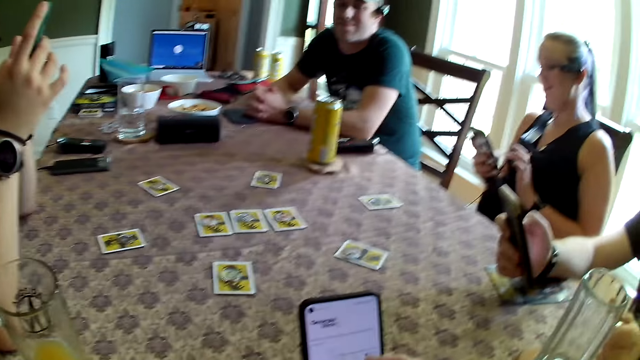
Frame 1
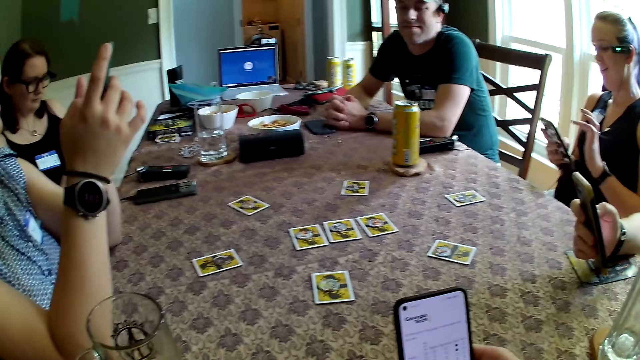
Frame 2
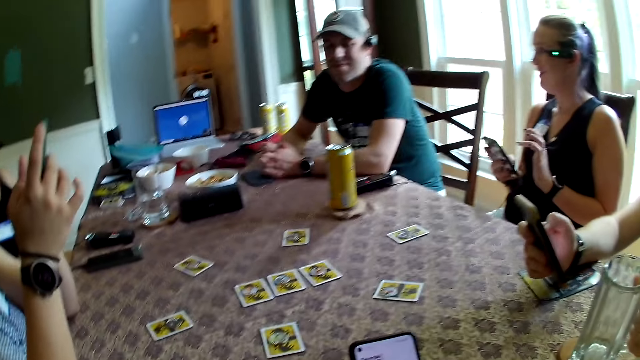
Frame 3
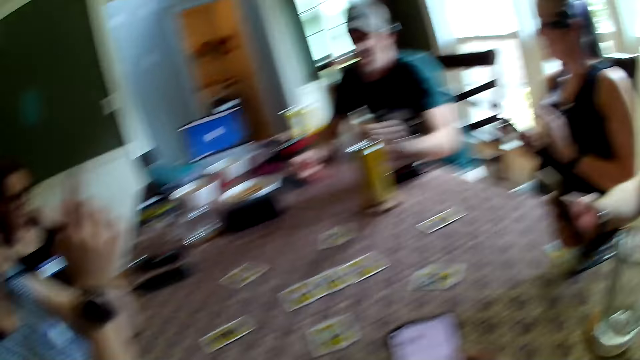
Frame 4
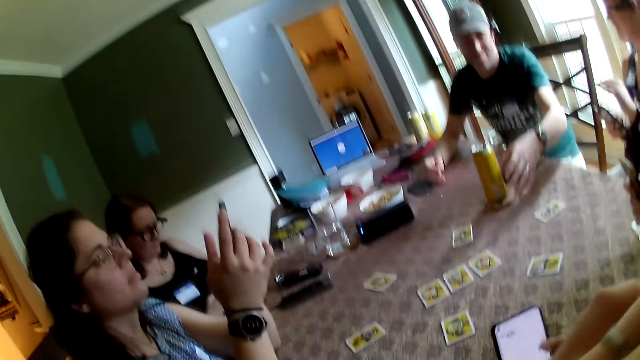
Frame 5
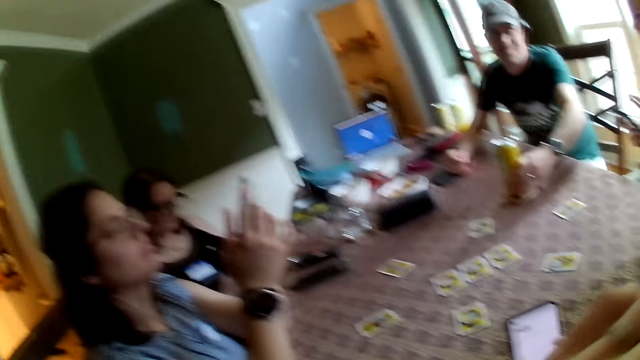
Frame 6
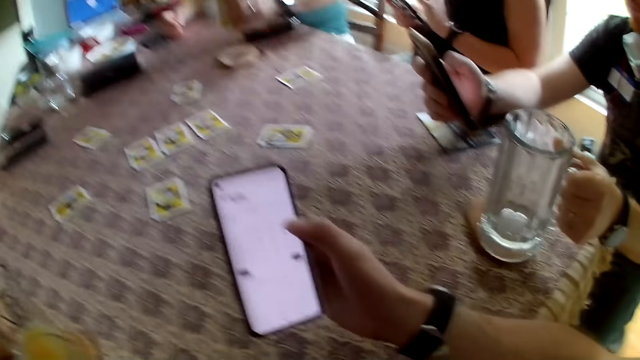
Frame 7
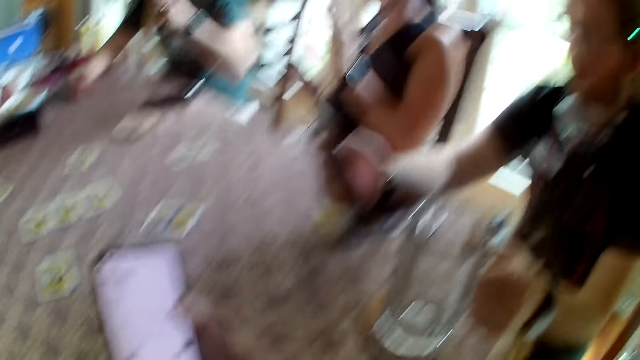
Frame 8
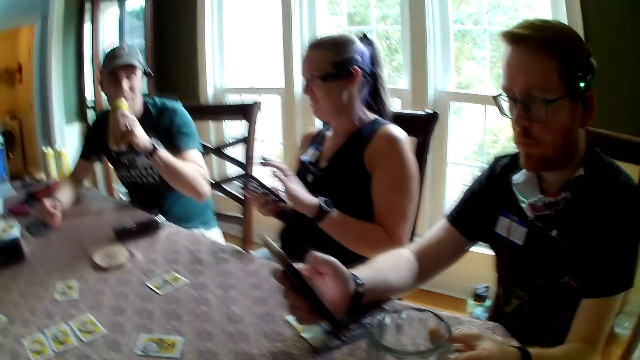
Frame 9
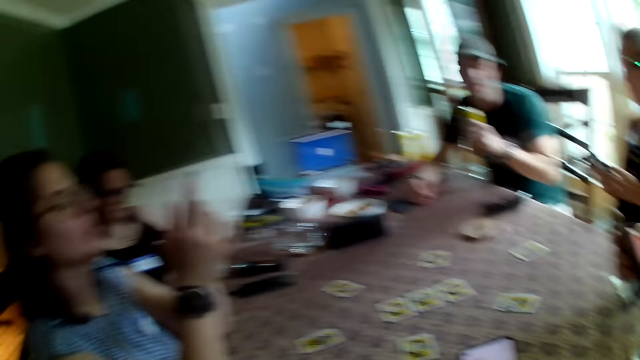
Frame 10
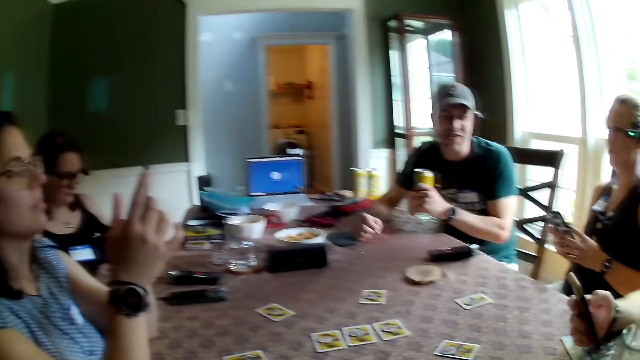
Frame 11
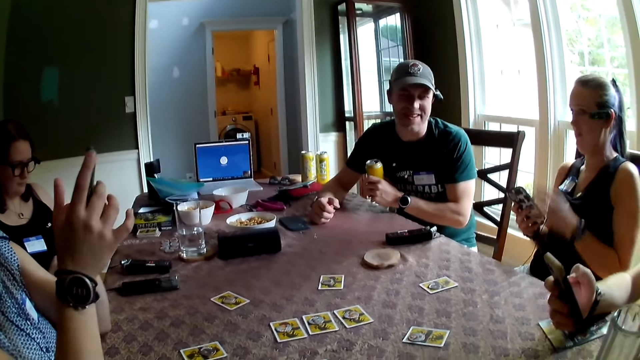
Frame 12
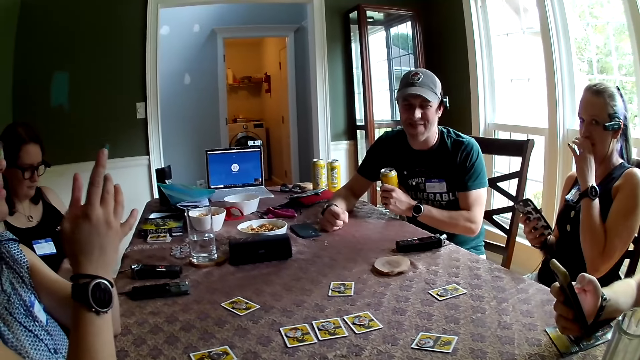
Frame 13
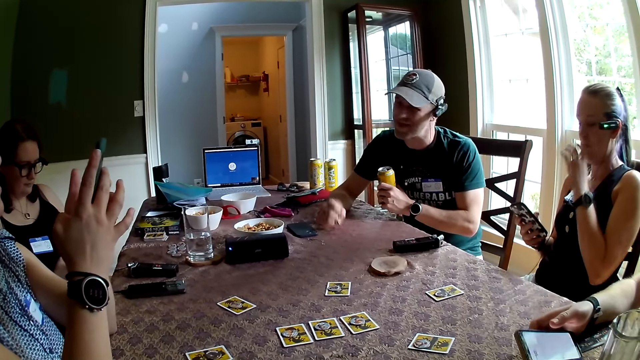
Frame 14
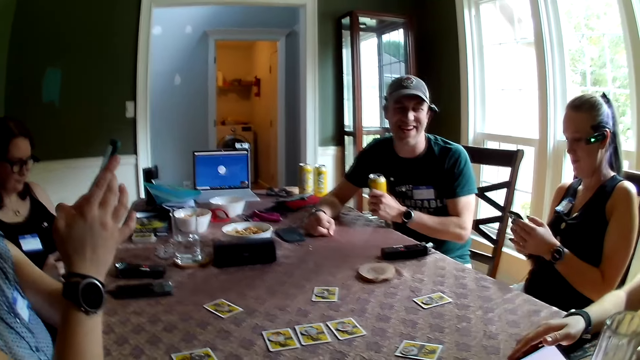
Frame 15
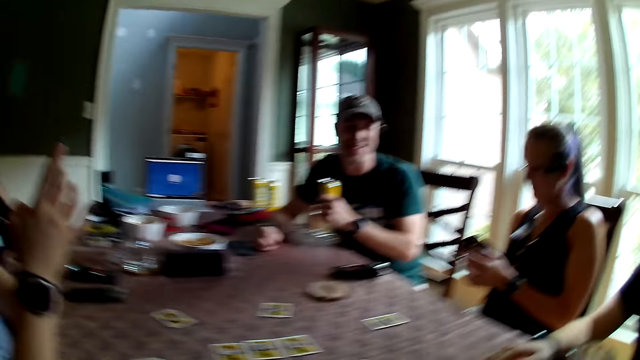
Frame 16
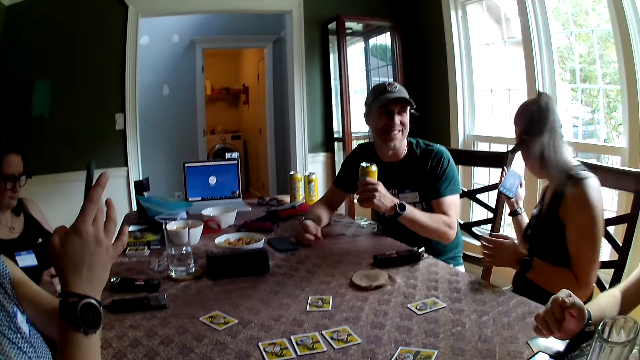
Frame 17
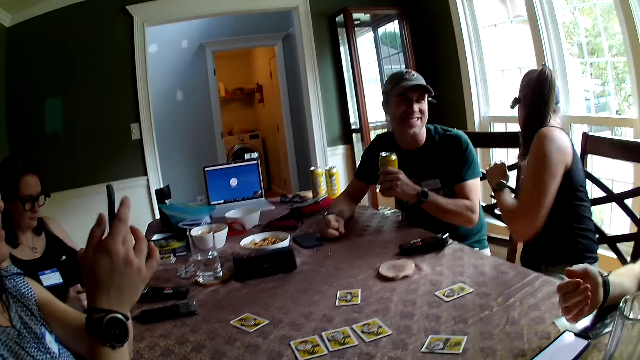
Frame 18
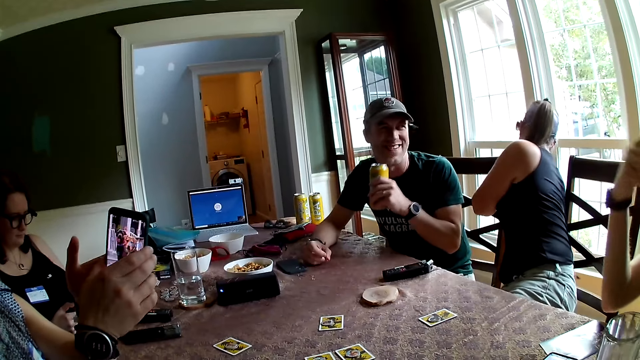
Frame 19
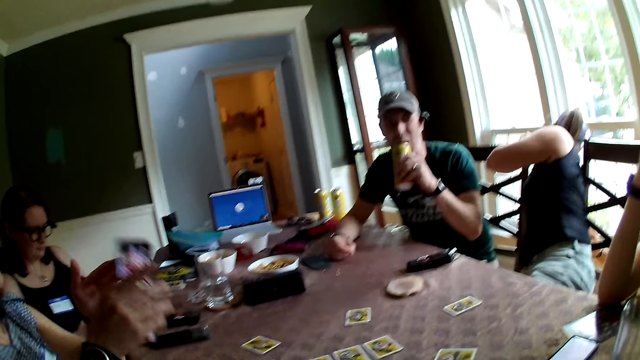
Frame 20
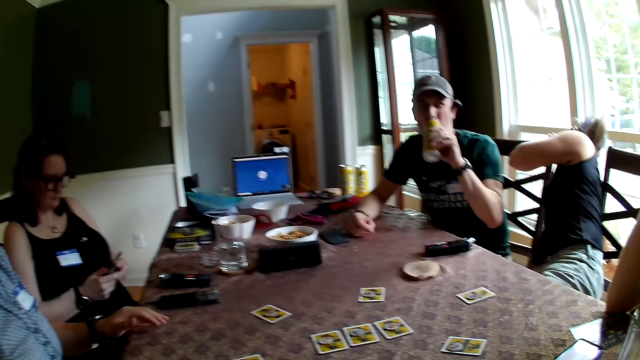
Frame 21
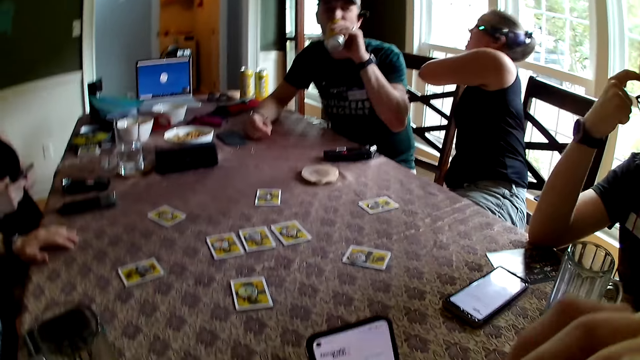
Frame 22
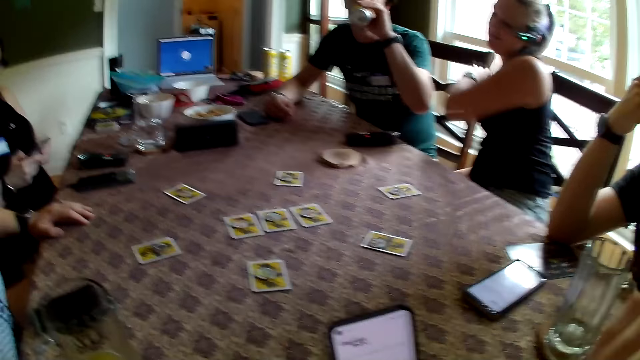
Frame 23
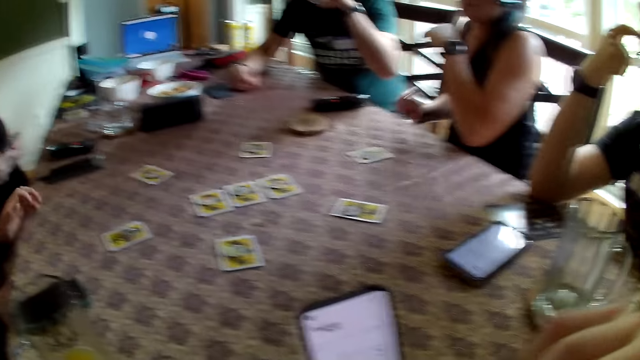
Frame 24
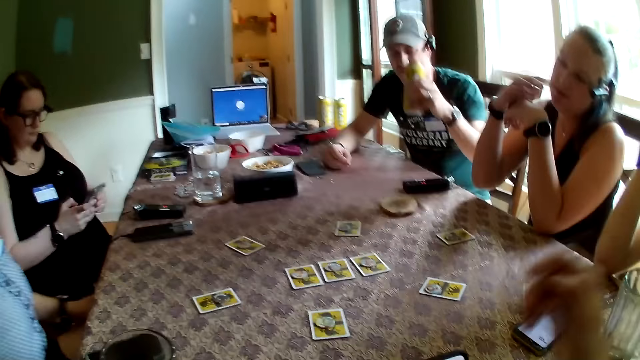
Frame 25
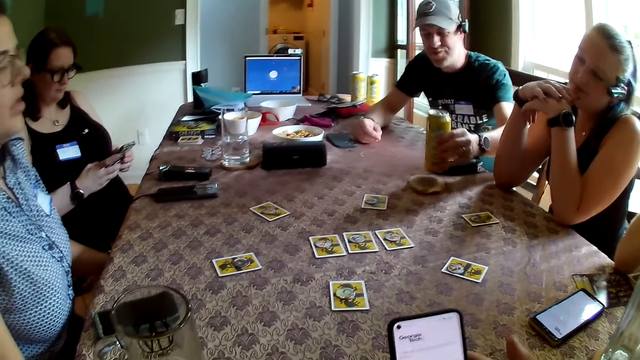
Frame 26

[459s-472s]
The camera wearer talks. A man picks up a can drink on the table with his left hand. The camera wearer scrolls the phone. Another man drops the phone in his right hand on the table. The camera wearer talks. A woman drops the phone in her hand on the floor with her right hand. Another woman drops the phone in her left hand on the table. A third man drinks the can drink in his left hand. The camera wearer scrolls the phone.

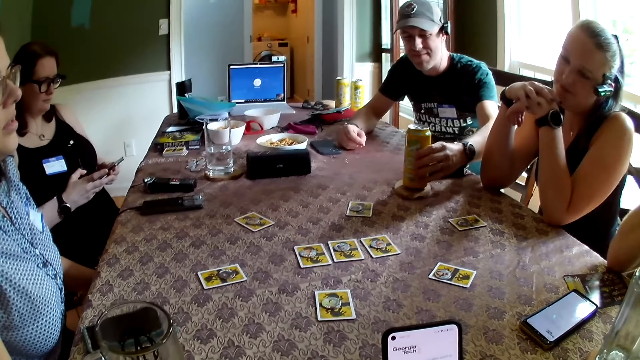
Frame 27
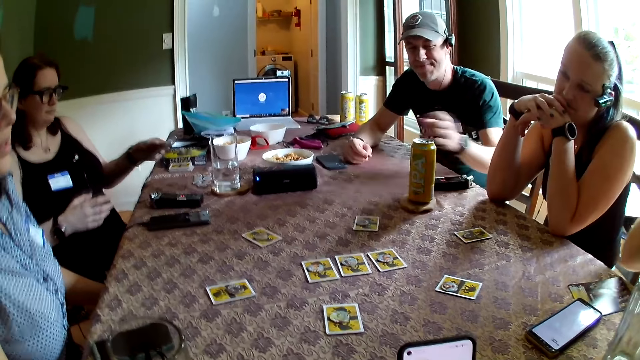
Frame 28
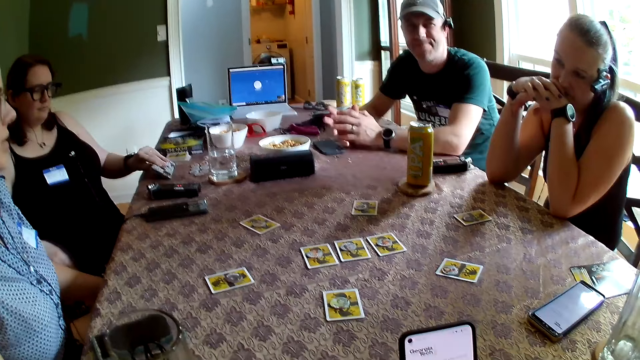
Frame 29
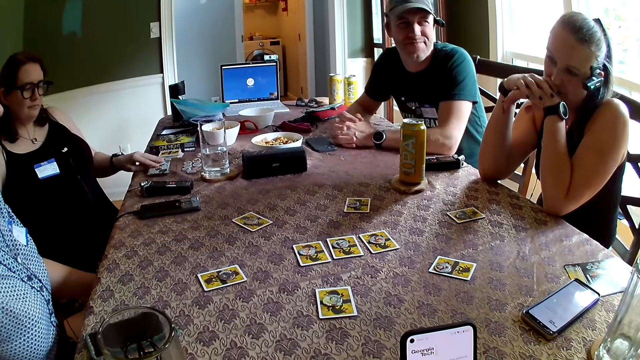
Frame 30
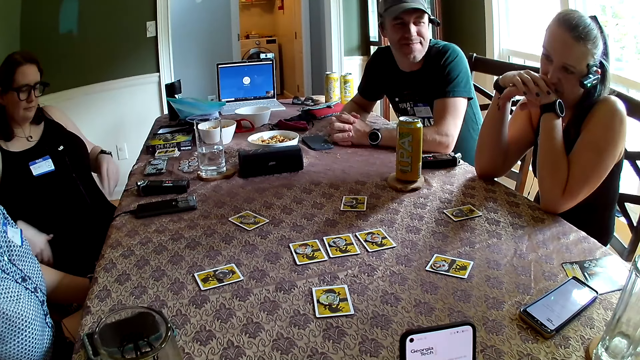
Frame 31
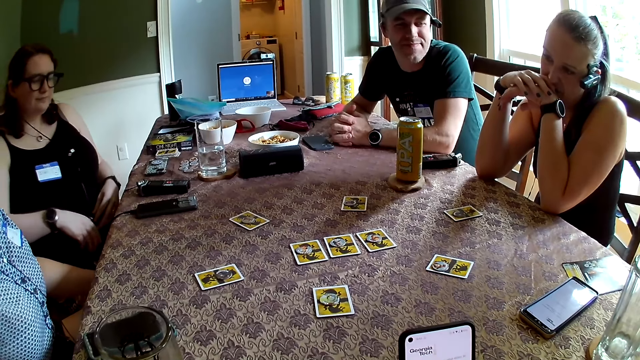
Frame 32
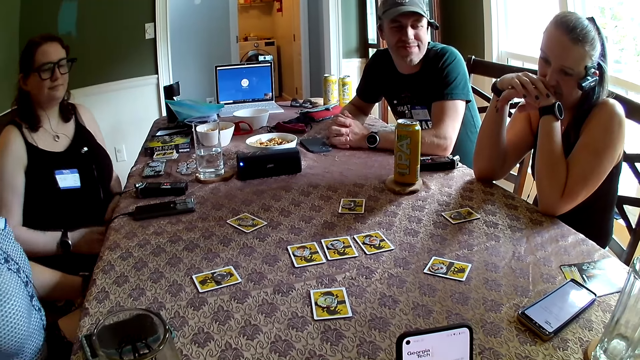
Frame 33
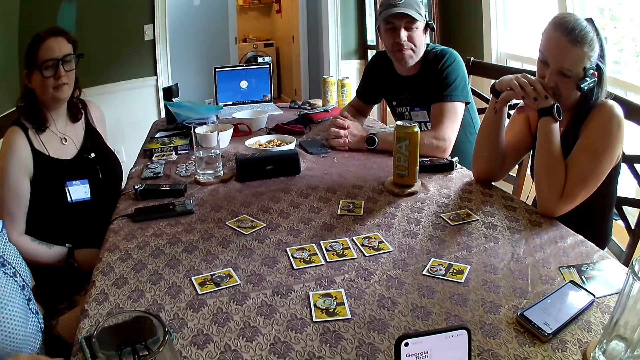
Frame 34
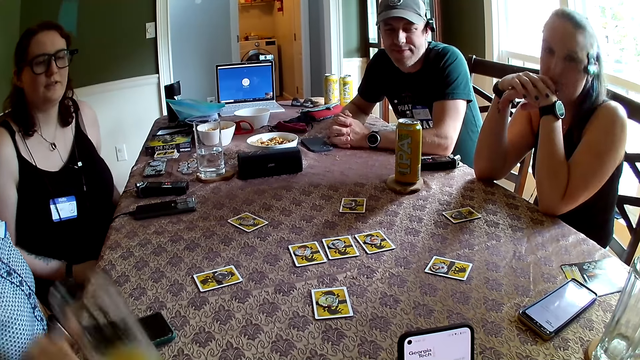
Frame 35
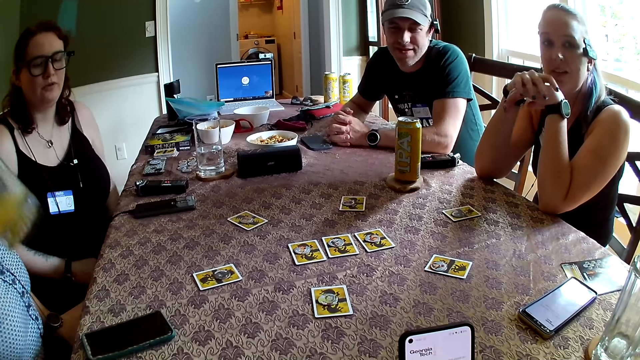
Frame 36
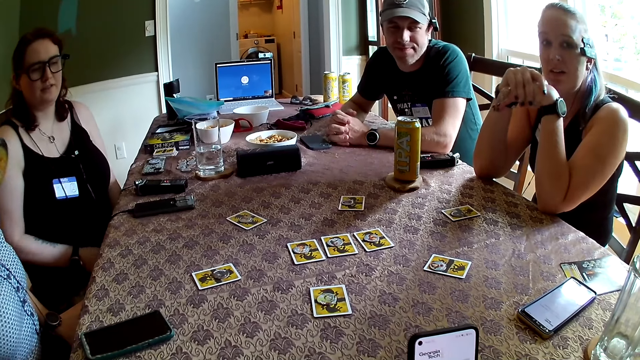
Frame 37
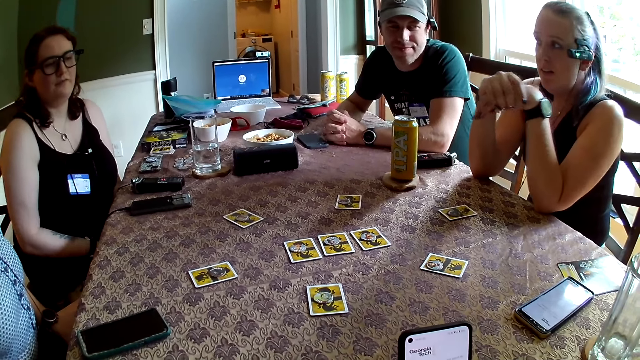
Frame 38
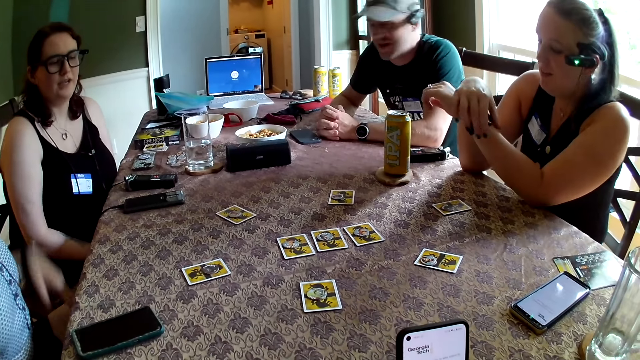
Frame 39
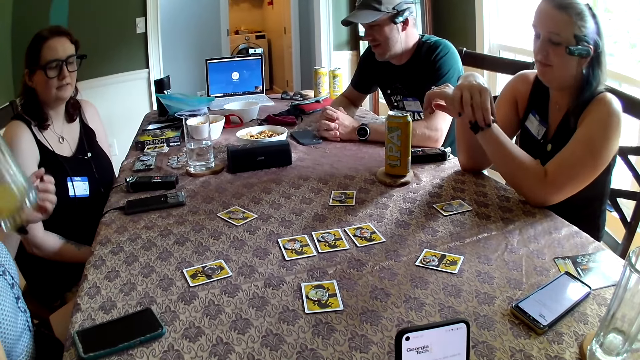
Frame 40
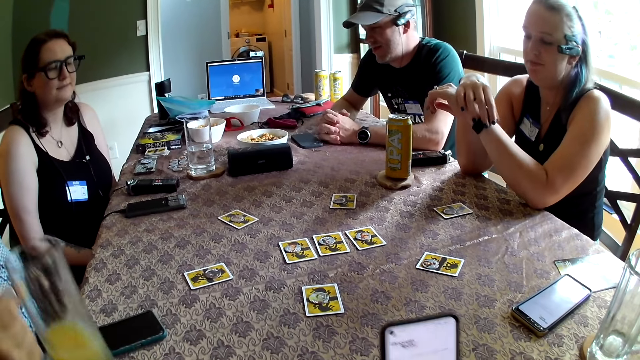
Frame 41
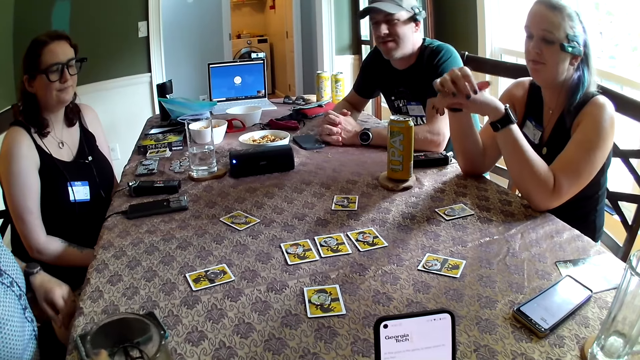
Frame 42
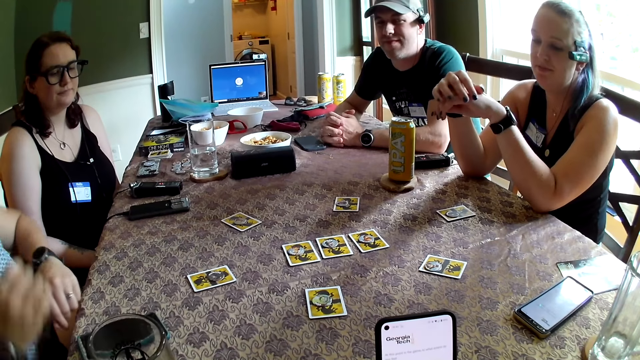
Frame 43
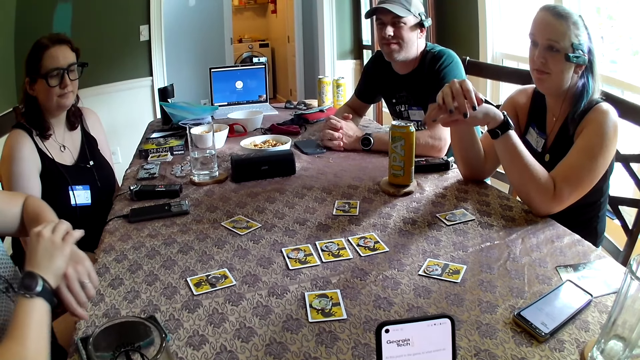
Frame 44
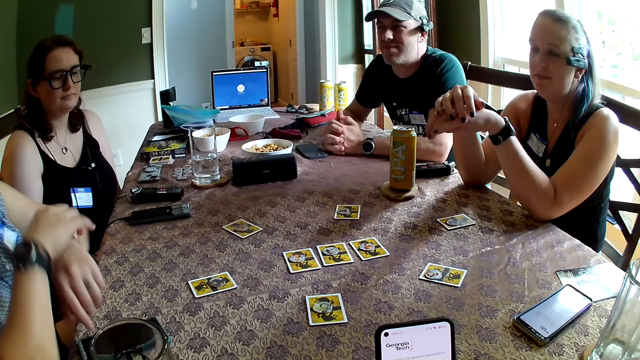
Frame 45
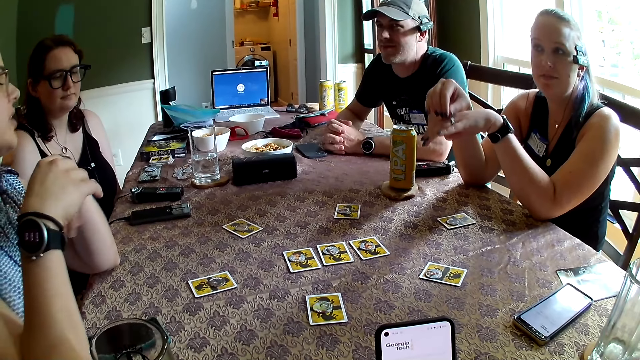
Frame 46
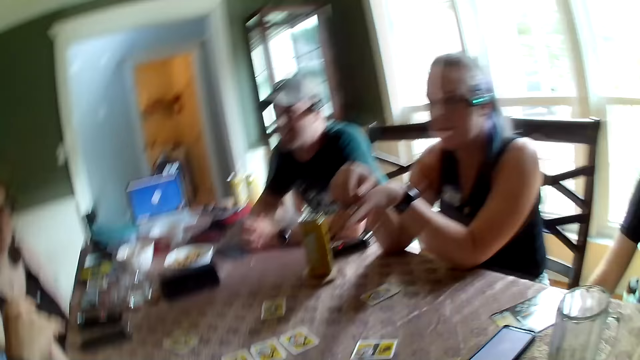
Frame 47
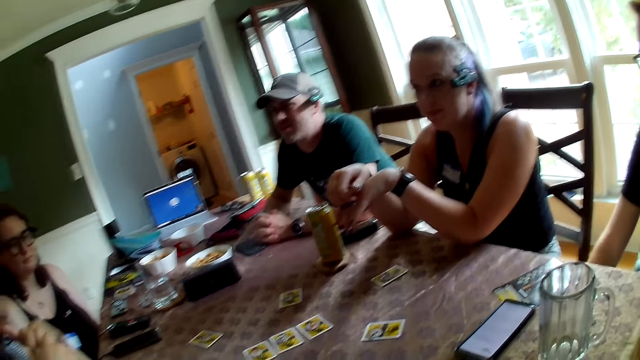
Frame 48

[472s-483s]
A man drops the can drink on the table with his left hand. A woman drops the phone in her left hand on the table. The camera wearer talks. Another woman picks up a glass cup on the table with her right hand and drinks from the glass cup in her right hand. The camera wearer scrolls the phone. The other woman drops the glass cup in her right hand on the table.
